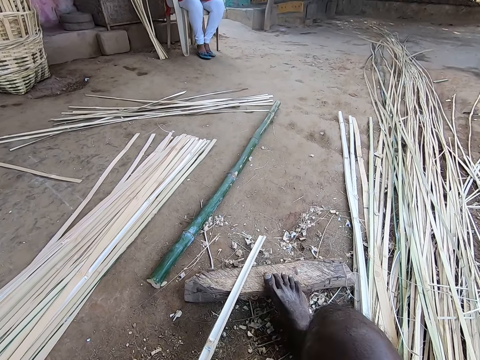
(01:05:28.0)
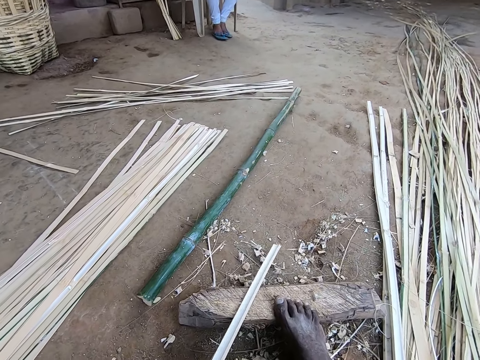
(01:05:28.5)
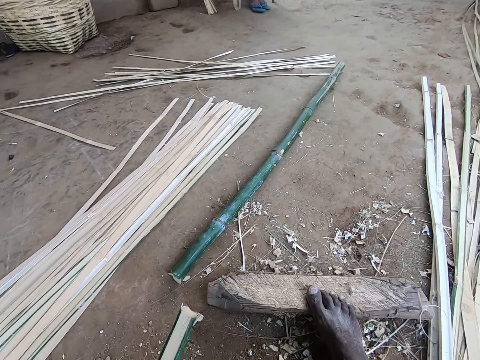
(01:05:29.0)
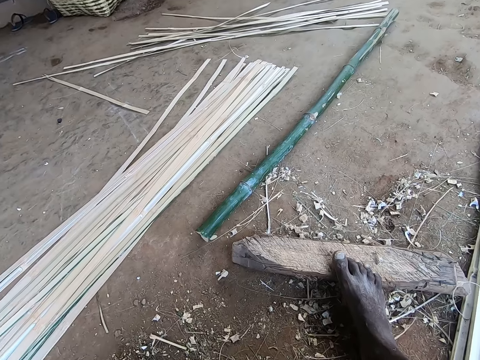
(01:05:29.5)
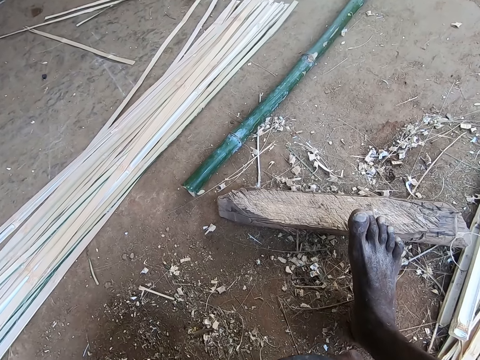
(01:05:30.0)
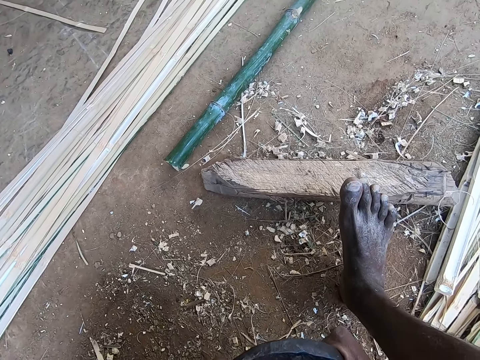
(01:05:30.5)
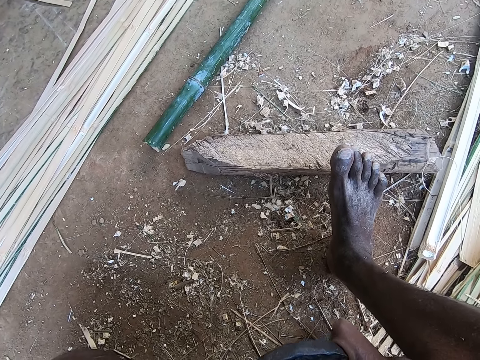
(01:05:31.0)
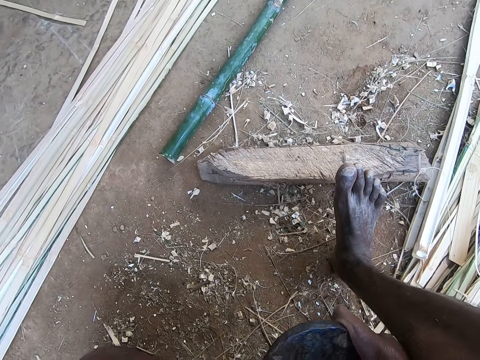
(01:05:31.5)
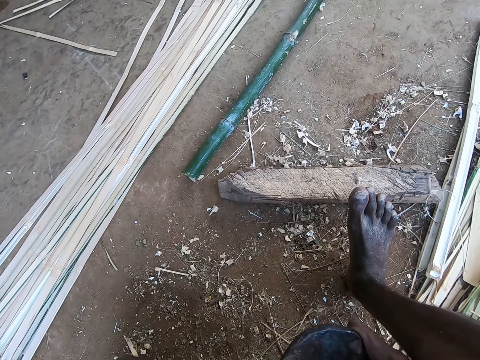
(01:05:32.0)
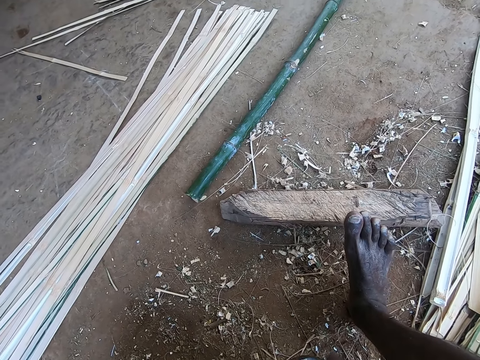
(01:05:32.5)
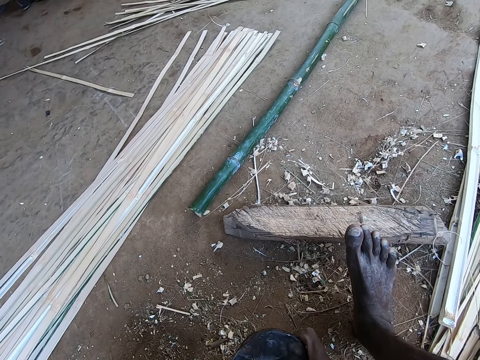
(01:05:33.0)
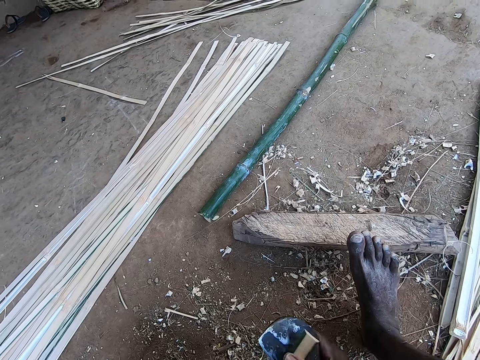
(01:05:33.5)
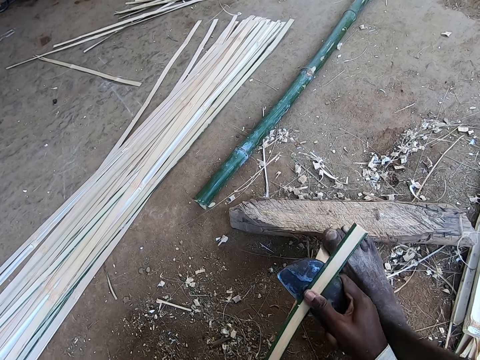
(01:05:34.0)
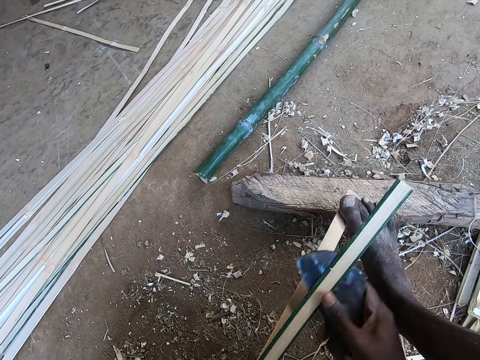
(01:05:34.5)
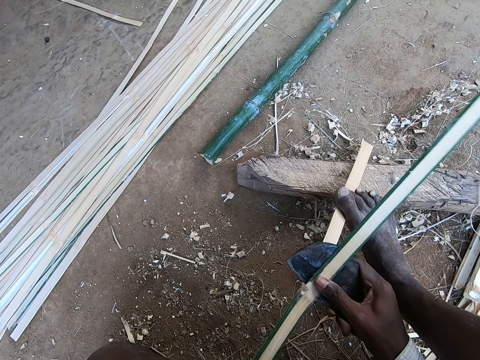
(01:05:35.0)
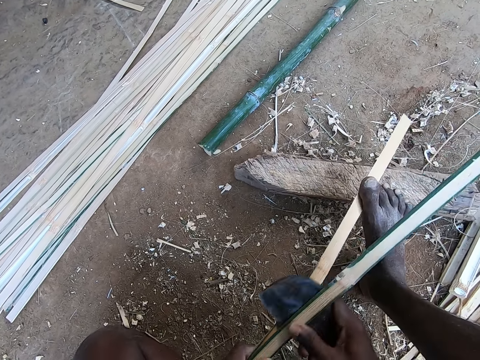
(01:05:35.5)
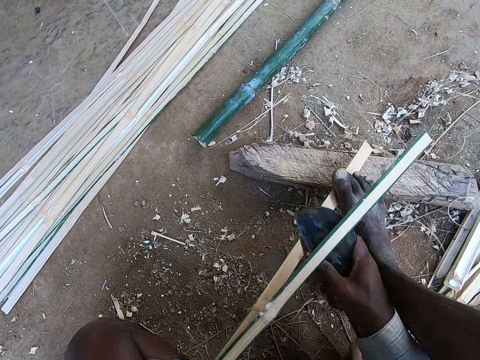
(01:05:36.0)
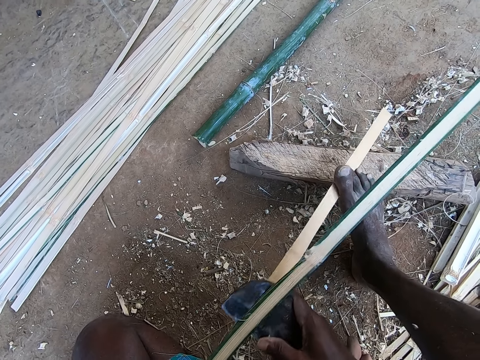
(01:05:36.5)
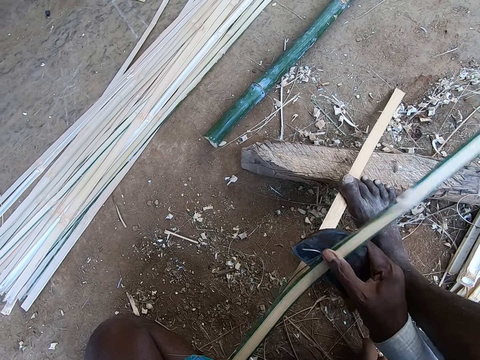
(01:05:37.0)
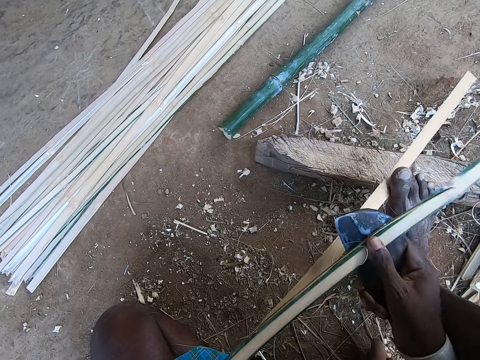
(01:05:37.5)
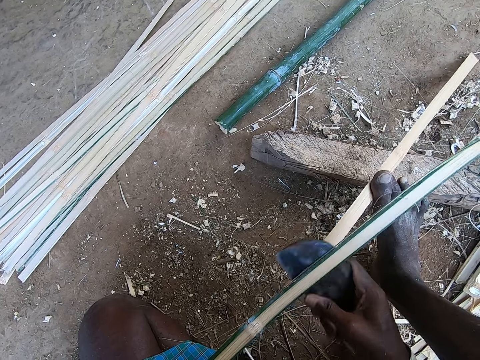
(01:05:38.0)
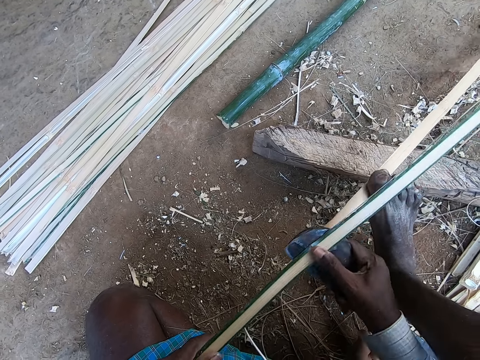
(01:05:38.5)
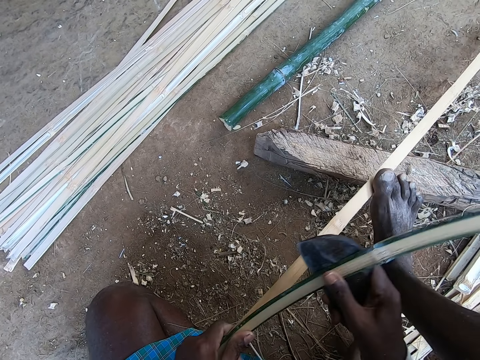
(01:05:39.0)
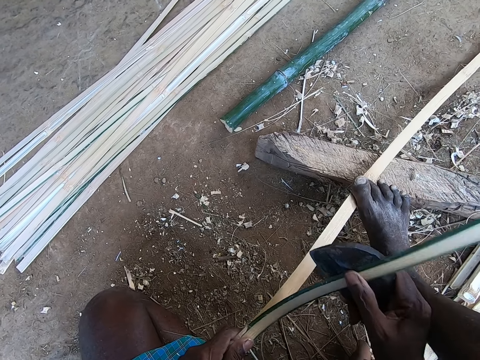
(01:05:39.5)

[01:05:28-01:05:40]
The camera wearer places his right foot on the wood. He picks the bamboo strip from the wood with his left hand. He cuts out a bamboo strip from the bamboo strip in his left hand with the billhook in his right hand. He places his right foot on the bamboo strip. He cuts out the bamboo strip from the bamboo strip in his left hand with the billhook in his right hand.

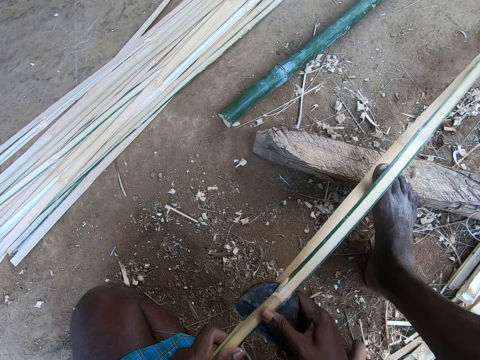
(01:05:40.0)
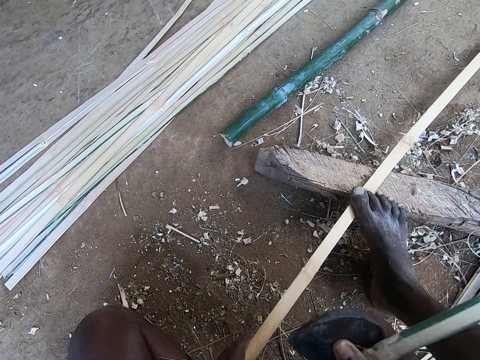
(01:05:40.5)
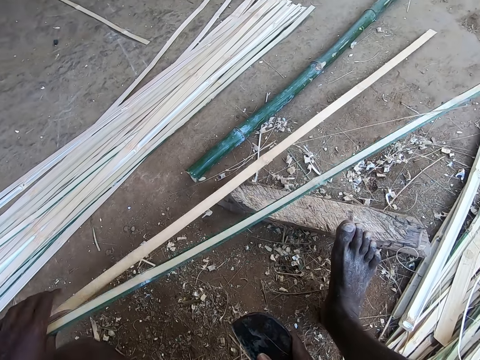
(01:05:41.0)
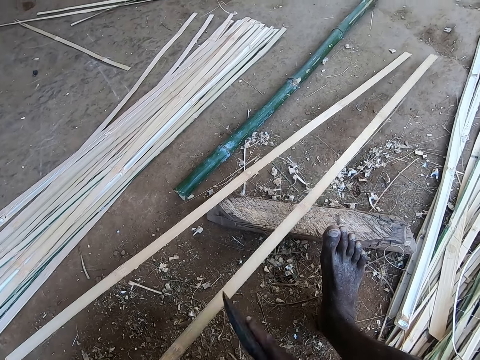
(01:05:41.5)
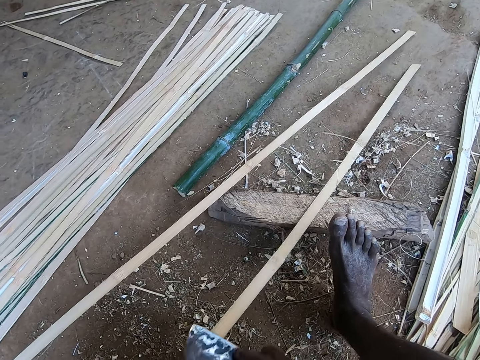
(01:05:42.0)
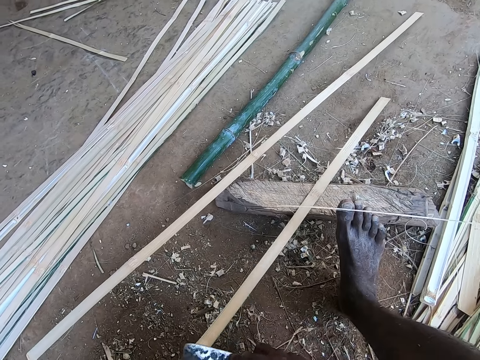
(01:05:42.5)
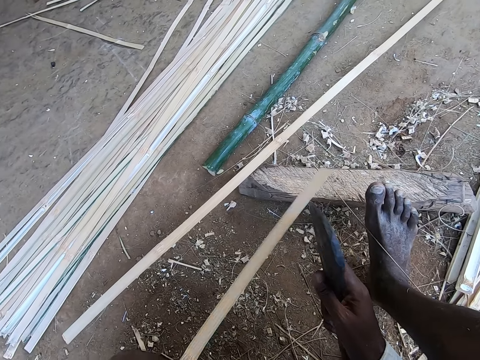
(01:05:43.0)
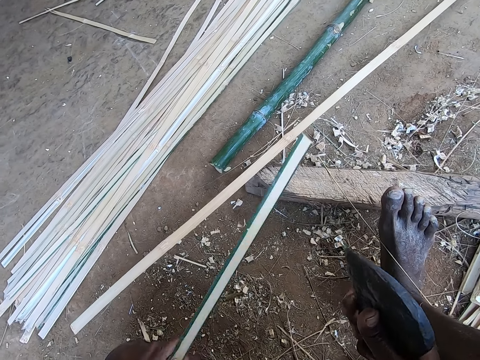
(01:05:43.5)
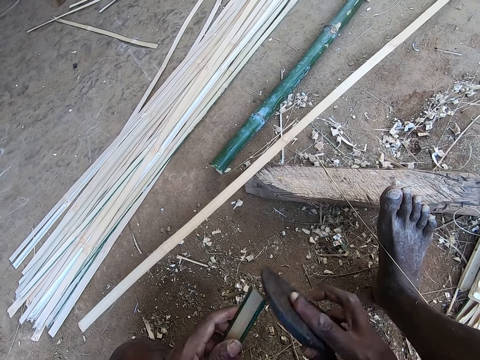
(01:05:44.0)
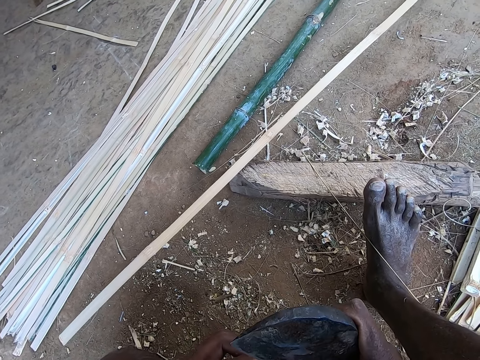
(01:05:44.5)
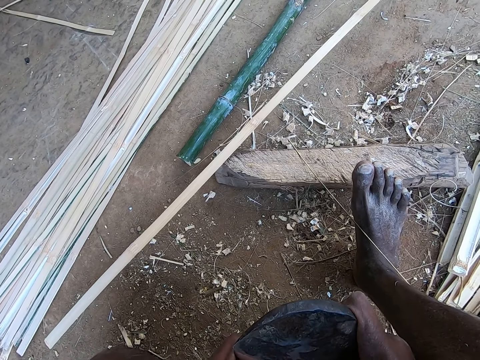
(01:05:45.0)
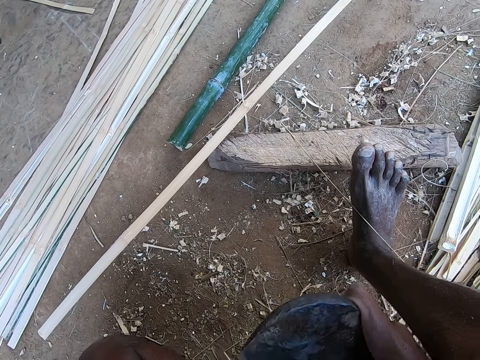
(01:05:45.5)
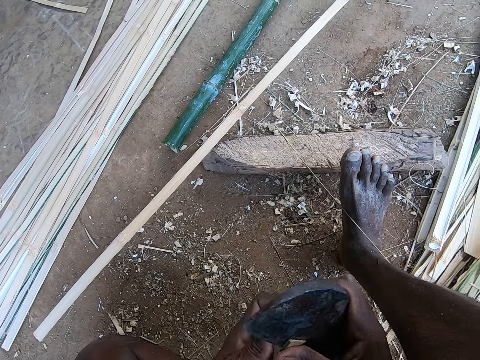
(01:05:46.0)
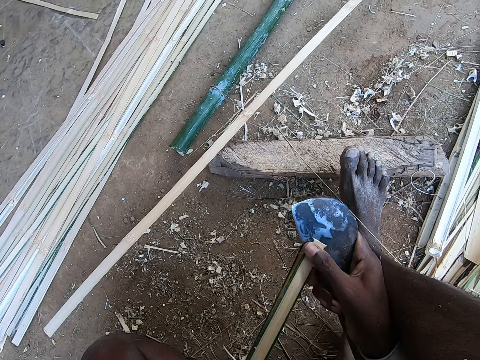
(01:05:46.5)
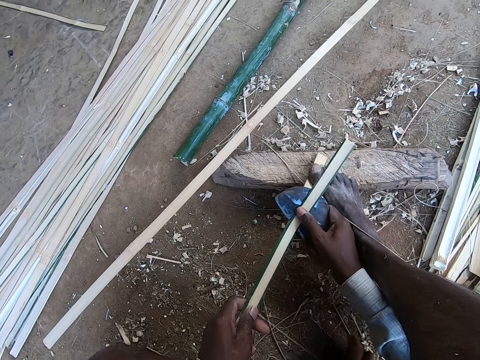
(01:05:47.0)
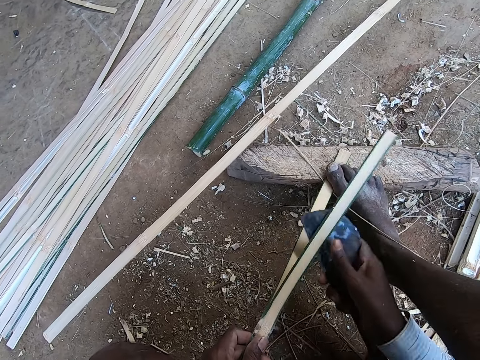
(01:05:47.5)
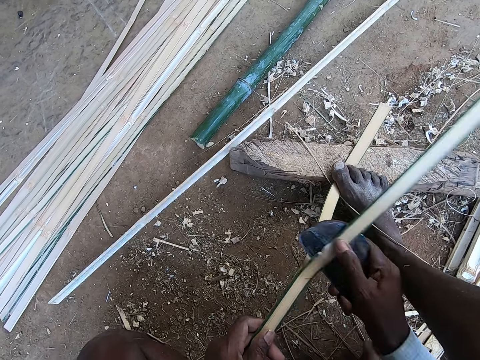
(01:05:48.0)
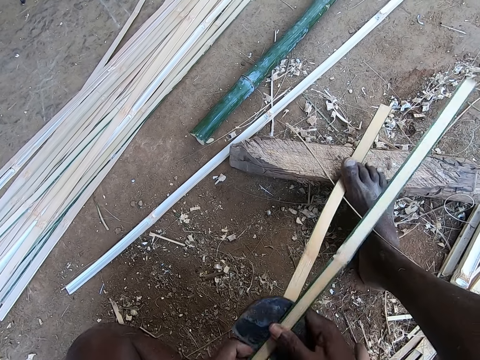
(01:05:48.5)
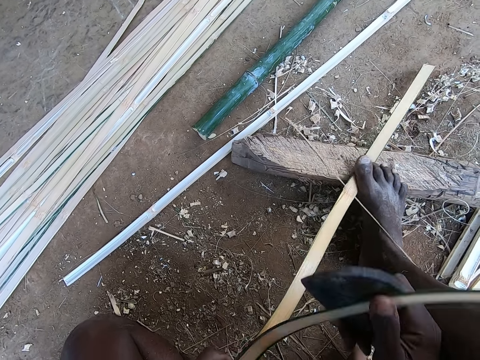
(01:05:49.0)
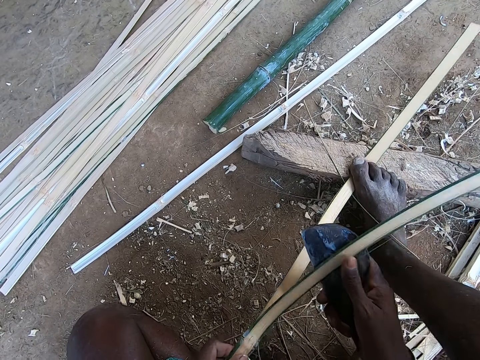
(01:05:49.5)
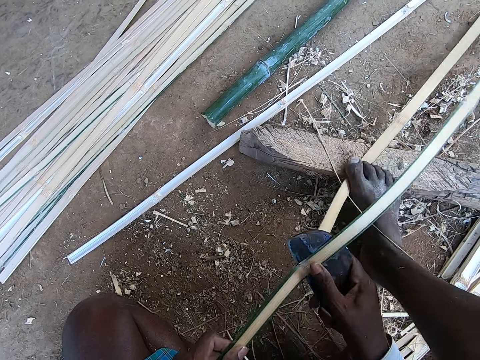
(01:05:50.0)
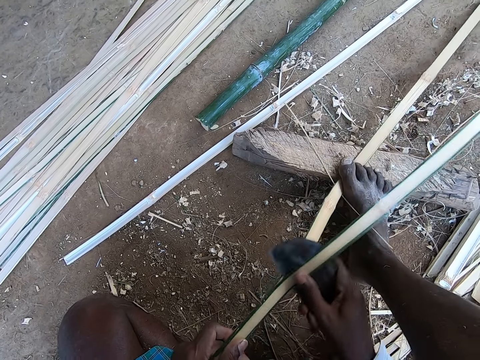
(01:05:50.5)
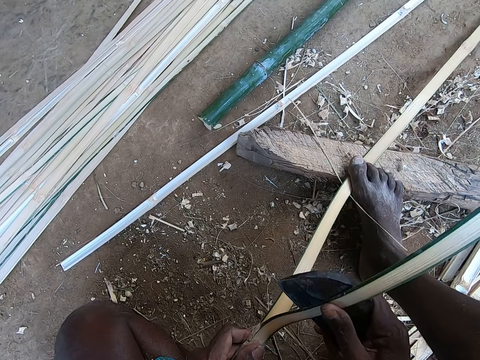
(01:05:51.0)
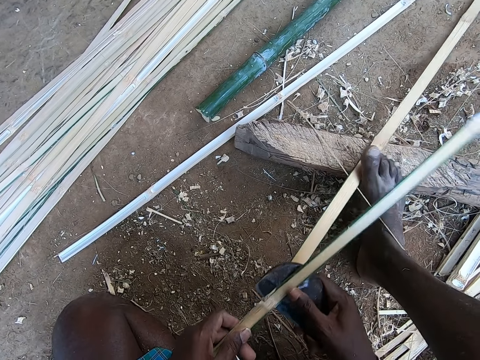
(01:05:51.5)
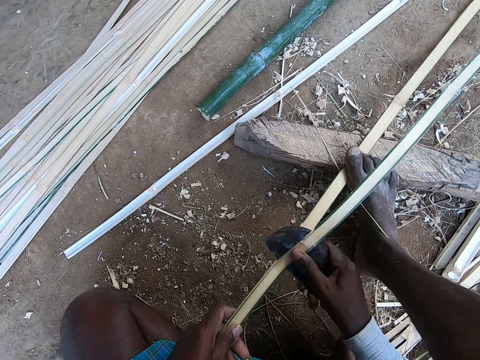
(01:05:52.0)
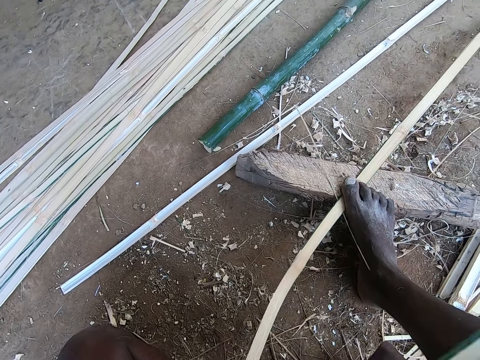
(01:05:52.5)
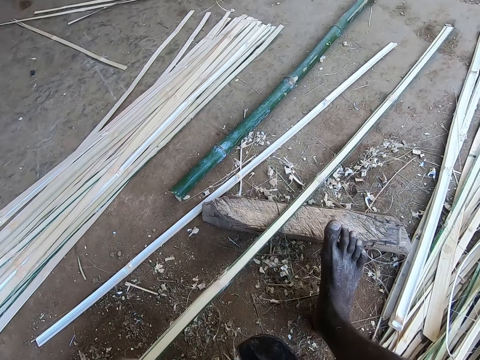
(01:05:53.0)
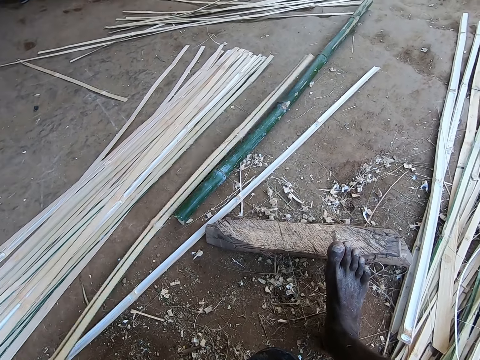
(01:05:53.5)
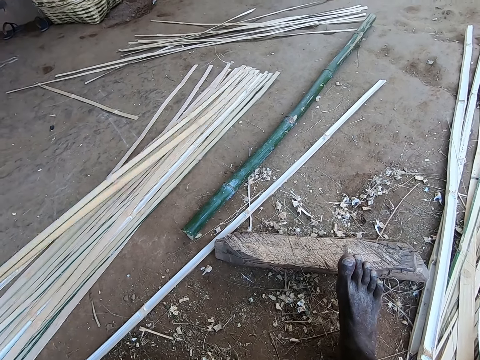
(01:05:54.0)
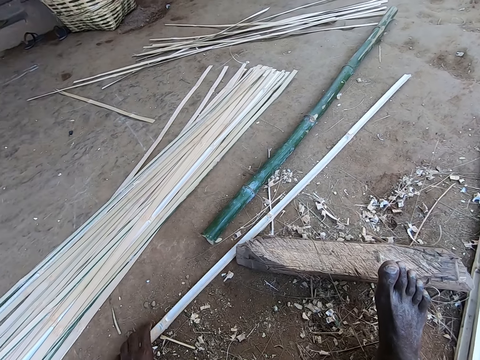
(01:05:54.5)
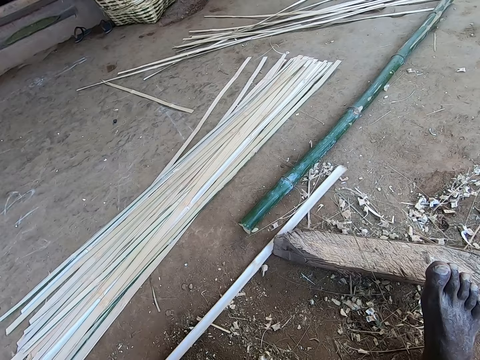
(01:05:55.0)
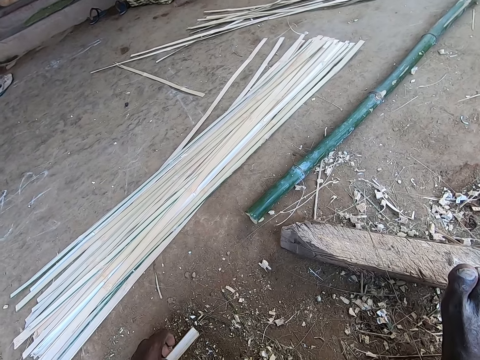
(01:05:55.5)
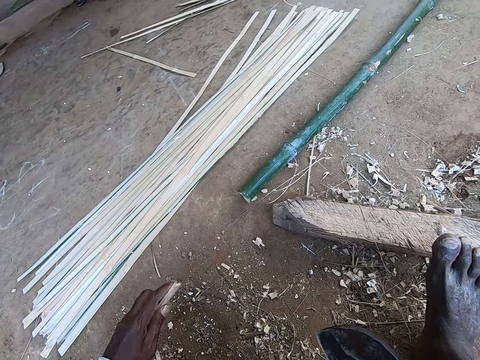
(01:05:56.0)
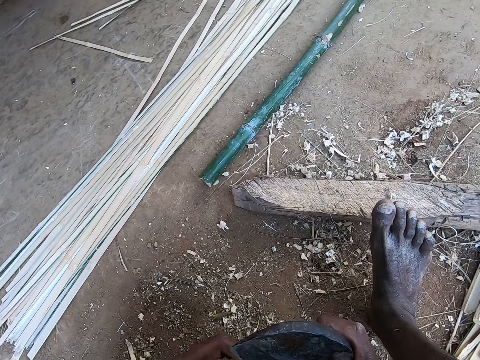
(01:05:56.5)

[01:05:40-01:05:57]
The camera wearer places the bamboo strip on the ground with his left hand. He pulls the bamboo stick with his left hand. He scrapes the bamboo strip with the billhook in his right hand. He cuts out a bamboo strip from the bamboo strip in his left hand with the billhook in his right hand. He places his right foot on the bamboo strip. He cuts out a bamboo strip from the bamboo strip in his left hand with the billhook in his right hand. He raises his right foot from the bamboo strip. He removes the bamboo strip from the wood with his left hand. He throws the bamboo strip on the bamboo strips with his left hand. He pulls the bamboo stick with his left hand. He picks the bamboo strip with his left hand from the ground. He cuts the bamboo stick with the machete or billhook.
